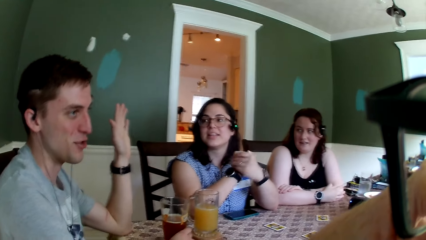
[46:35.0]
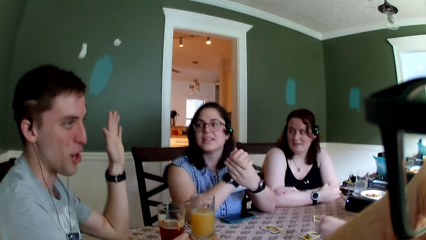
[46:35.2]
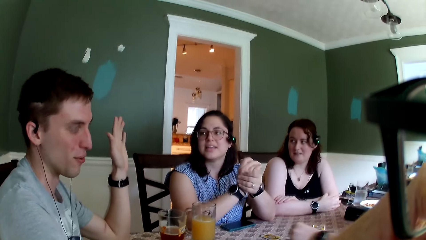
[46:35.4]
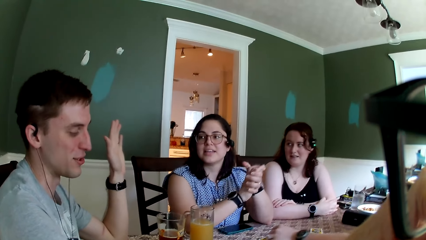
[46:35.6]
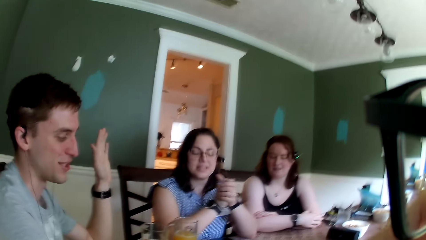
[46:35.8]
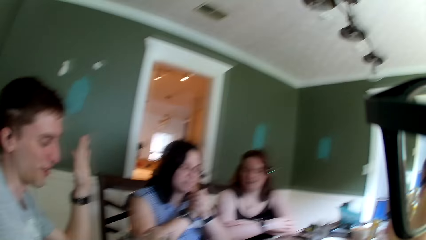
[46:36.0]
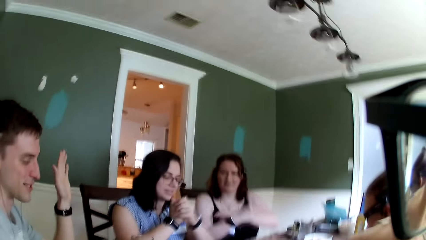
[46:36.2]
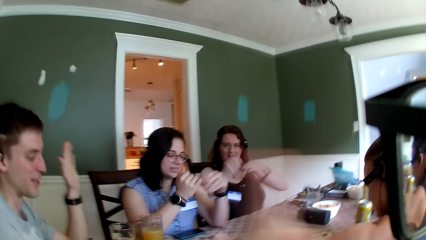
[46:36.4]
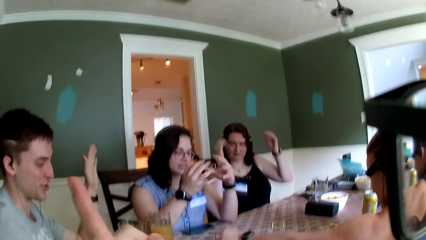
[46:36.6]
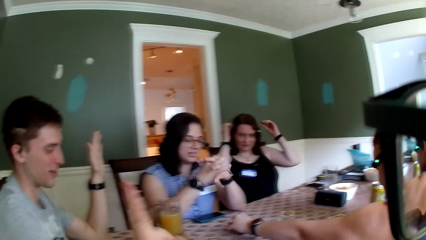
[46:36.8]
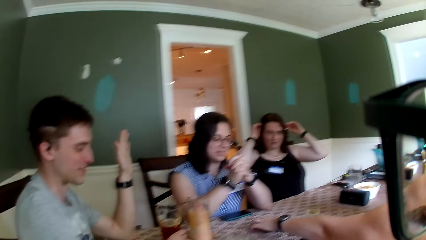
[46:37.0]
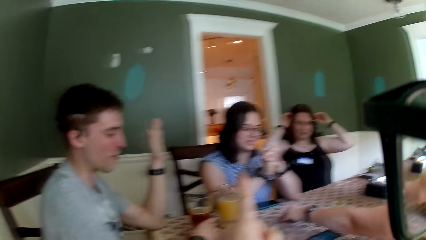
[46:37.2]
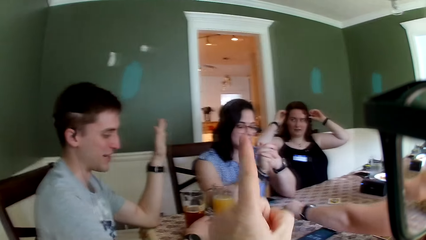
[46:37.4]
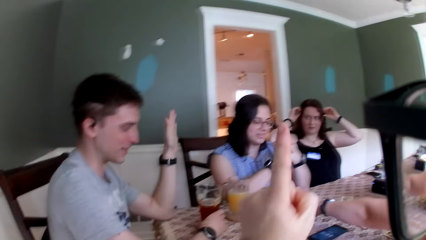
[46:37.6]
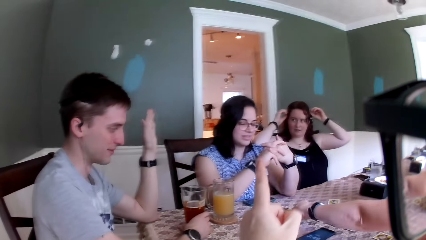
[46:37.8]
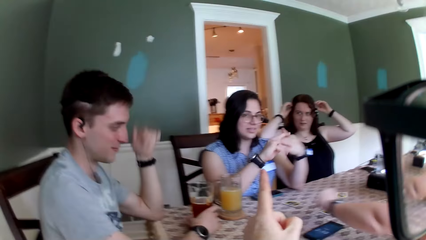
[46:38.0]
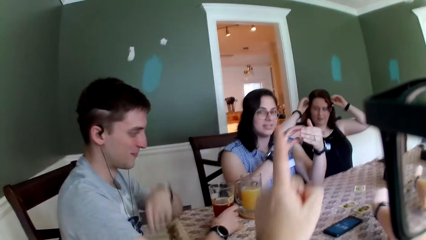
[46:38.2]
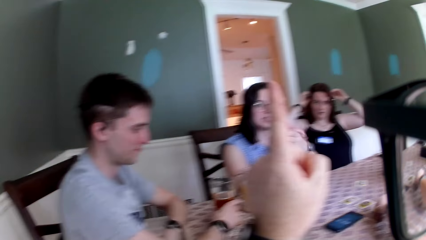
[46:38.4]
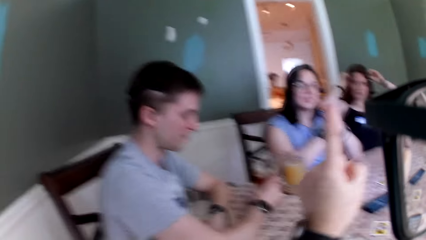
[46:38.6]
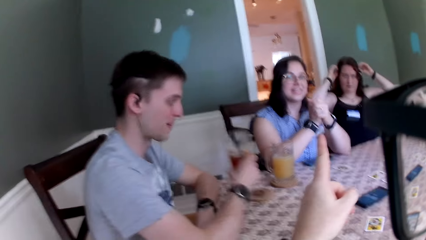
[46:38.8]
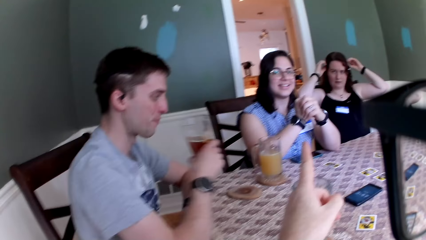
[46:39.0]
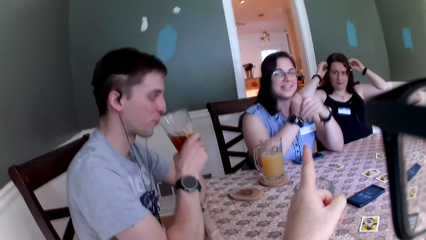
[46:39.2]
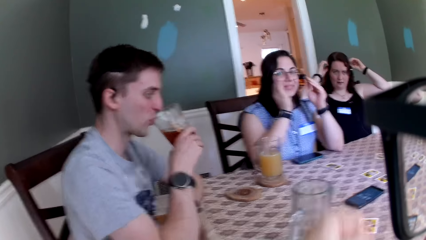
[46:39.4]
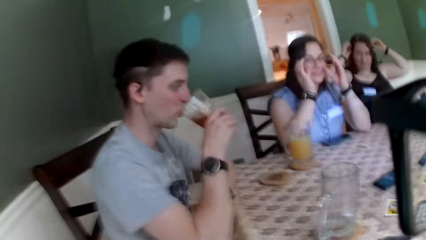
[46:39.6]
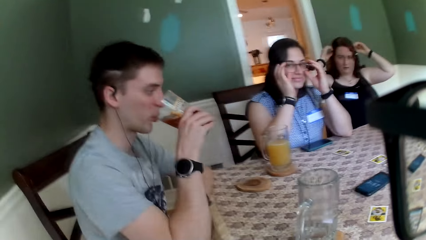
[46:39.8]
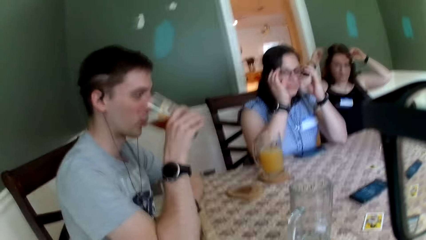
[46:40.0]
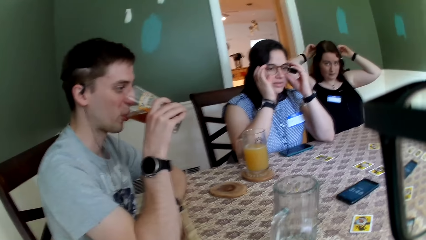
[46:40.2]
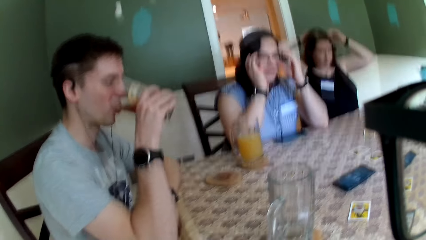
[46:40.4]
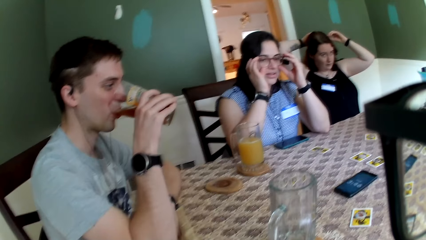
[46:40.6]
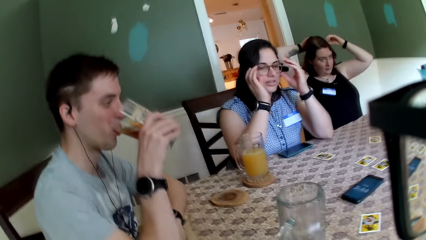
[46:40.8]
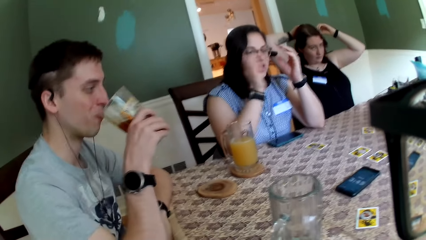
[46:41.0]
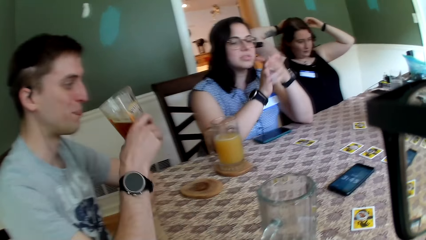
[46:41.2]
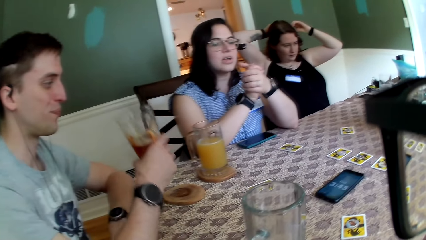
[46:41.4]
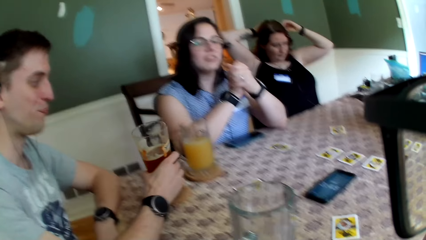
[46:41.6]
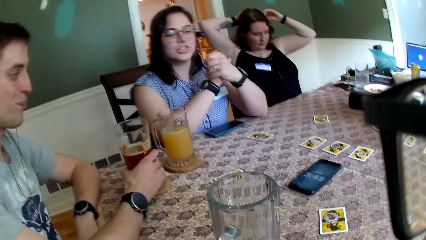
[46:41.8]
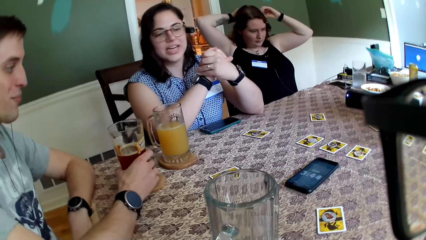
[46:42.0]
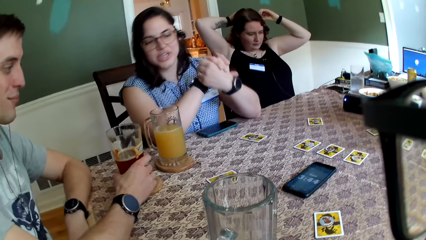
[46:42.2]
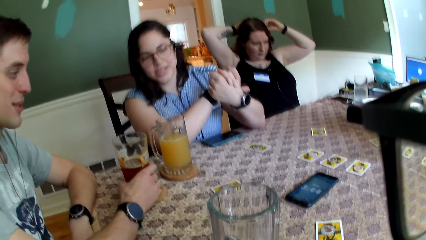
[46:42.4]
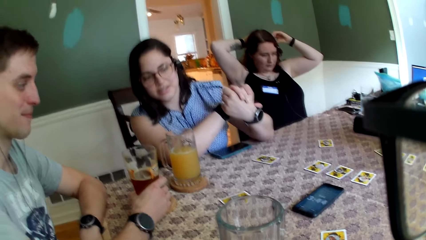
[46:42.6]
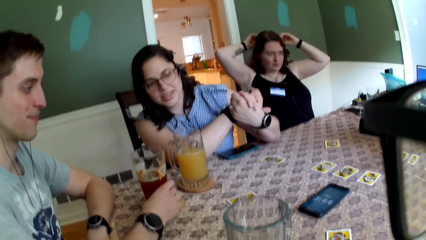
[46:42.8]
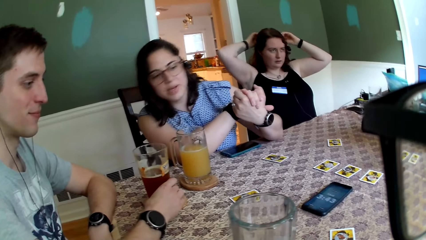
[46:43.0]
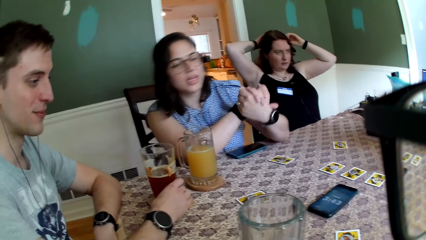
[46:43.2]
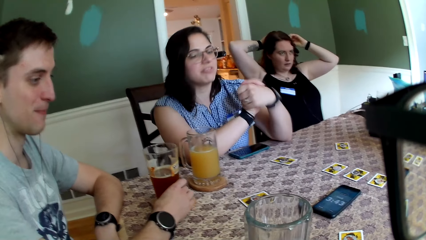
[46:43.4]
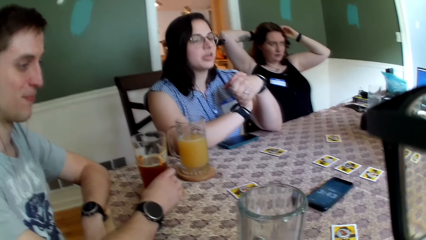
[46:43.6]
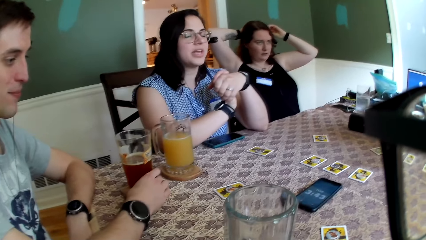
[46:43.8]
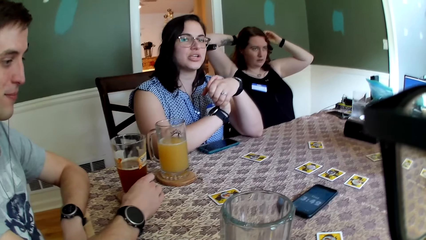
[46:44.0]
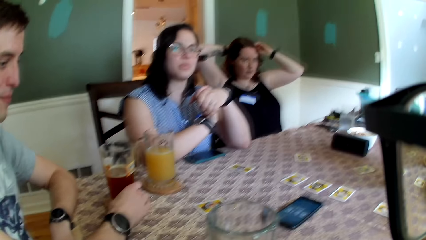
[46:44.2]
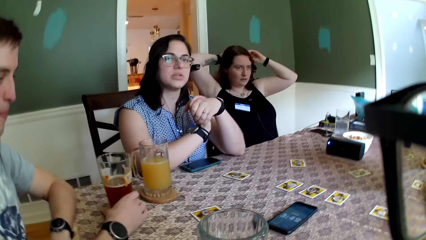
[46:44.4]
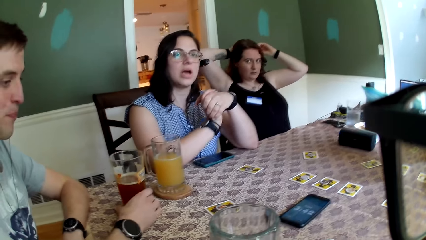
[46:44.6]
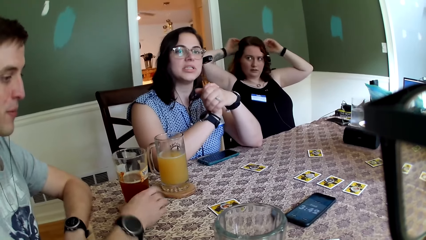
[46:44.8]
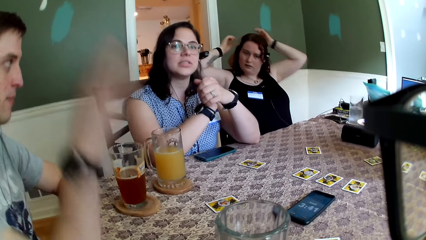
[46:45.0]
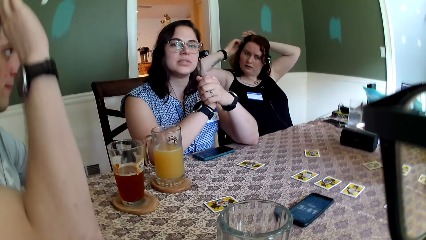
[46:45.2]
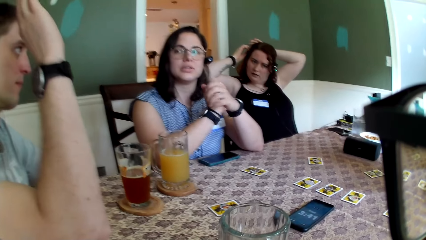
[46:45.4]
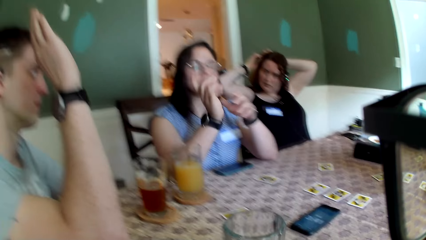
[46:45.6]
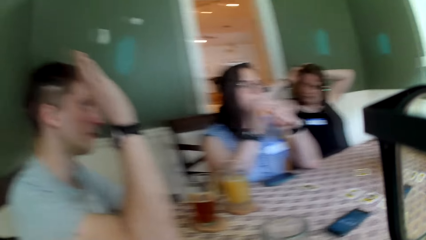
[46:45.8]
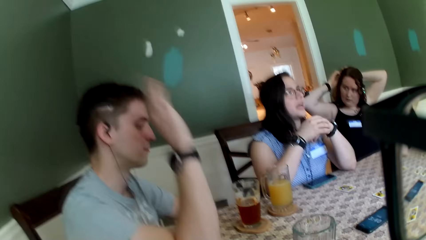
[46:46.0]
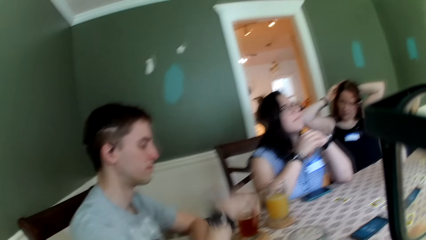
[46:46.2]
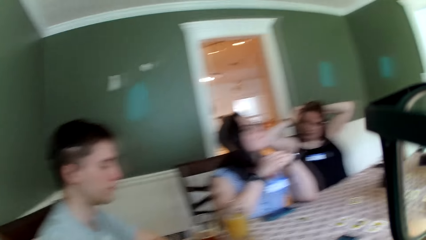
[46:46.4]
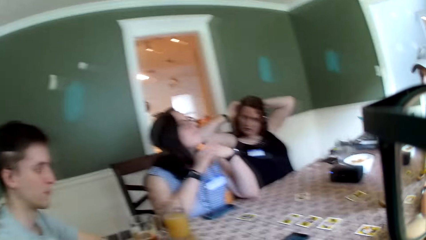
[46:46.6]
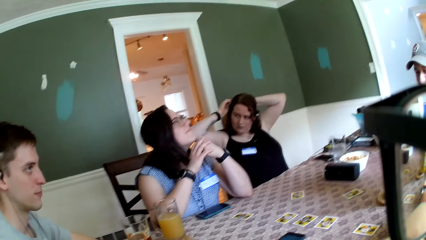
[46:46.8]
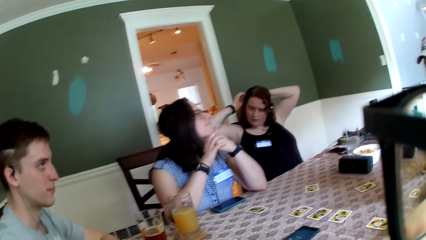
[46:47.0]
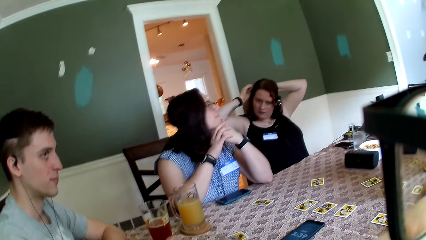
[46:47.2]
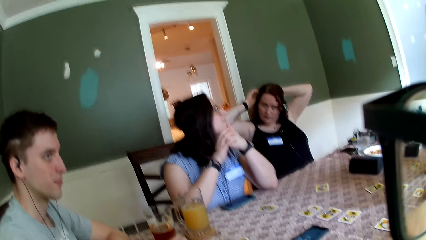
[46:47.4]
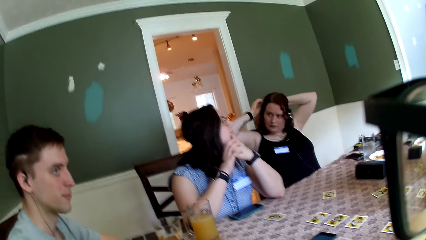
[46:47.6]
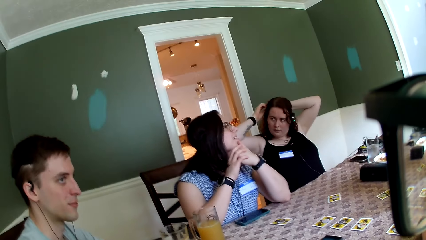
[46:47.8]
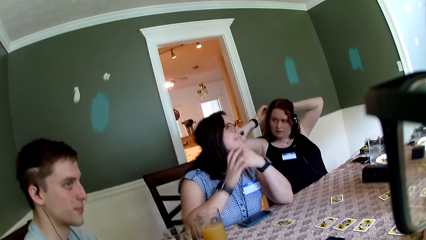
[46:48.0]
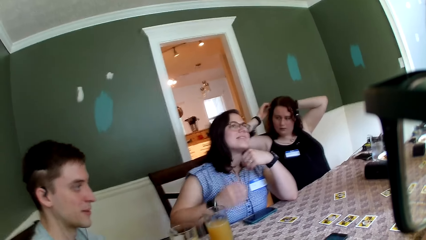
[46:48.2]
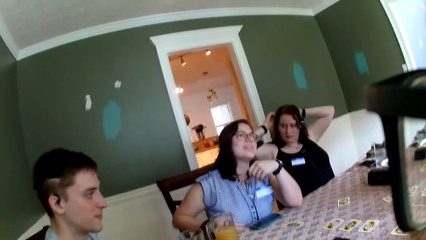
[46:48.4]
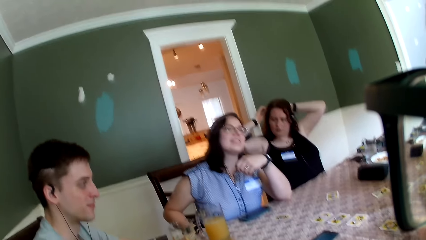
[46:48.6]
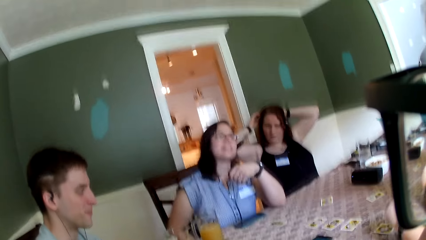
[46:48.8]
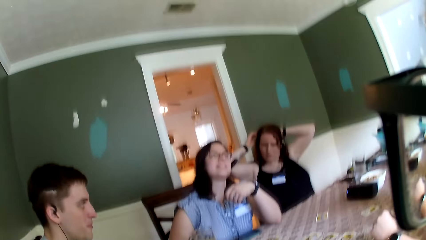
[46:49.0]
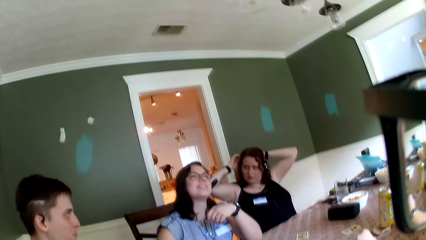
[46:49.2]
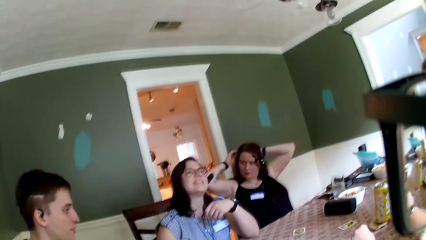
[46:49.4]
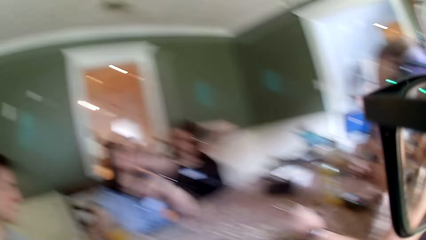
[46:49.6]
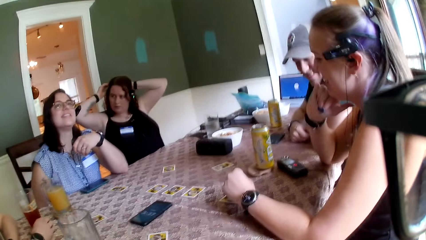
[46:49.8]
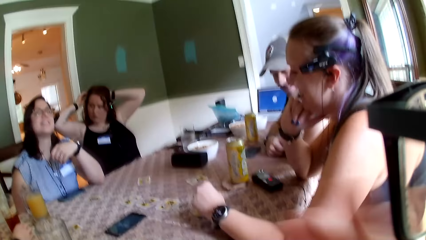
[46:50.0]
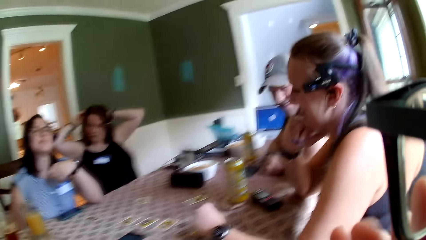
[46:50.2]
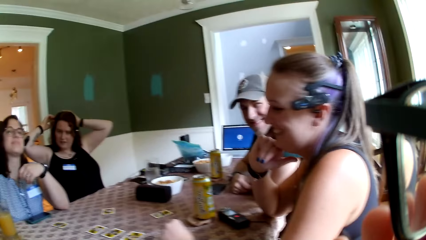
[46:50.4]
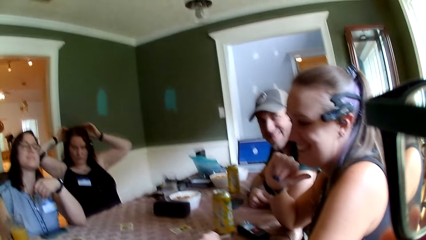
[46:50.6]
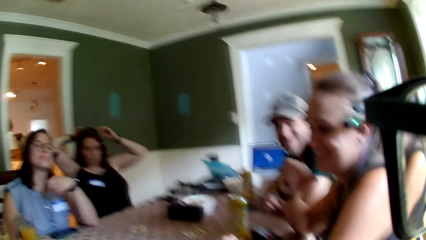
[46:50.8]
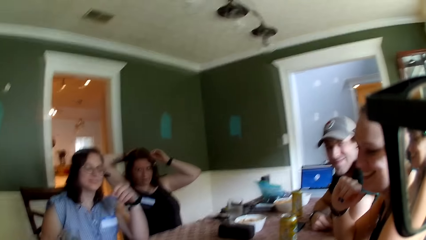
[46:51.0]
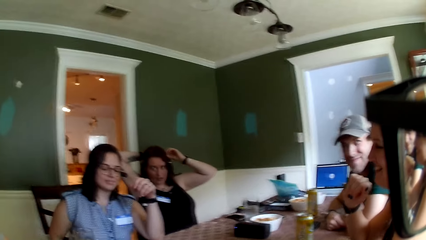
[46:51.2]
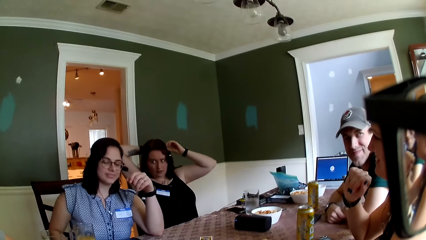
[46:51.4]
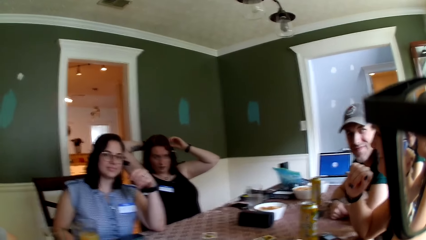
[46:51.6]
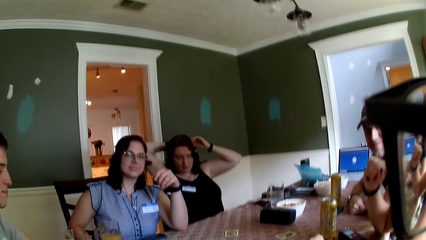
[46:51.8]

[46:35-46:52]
A woman removes both hands from the table. Another woman picks up the card from the table with her left hand. The camera wearer converses with the group of people. A man lifts his right hand. A third woman points to the man with her right hand. She removes her right hand from the table.
